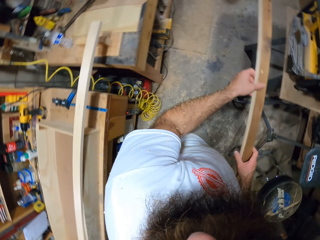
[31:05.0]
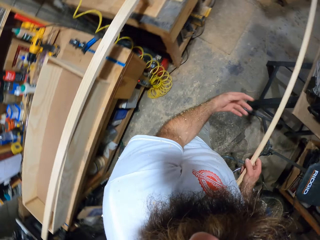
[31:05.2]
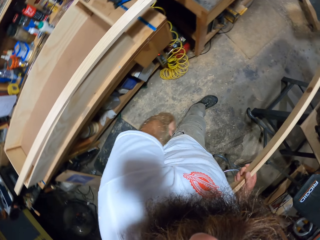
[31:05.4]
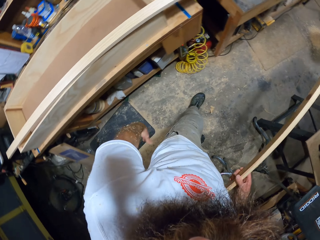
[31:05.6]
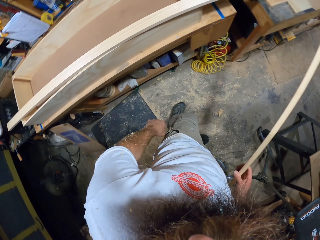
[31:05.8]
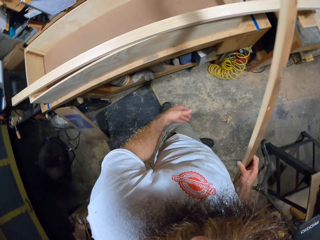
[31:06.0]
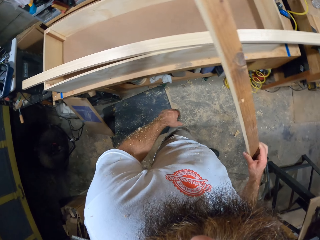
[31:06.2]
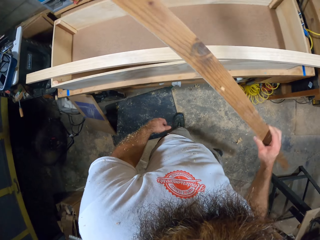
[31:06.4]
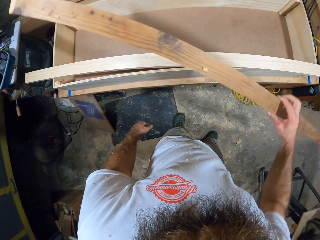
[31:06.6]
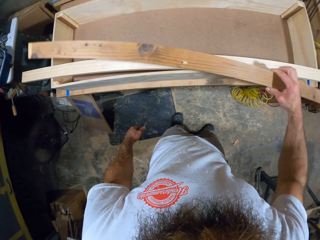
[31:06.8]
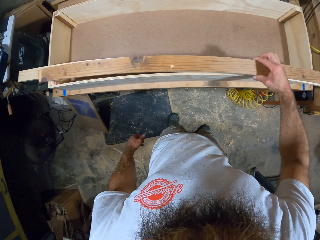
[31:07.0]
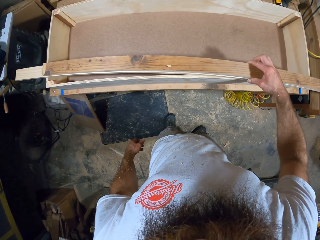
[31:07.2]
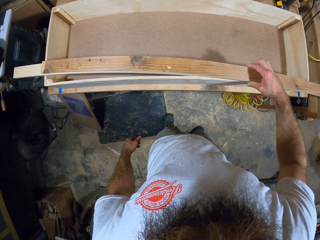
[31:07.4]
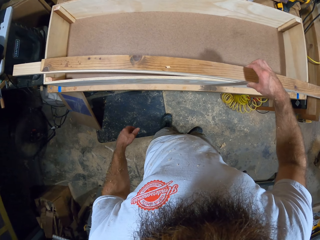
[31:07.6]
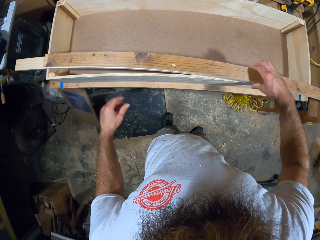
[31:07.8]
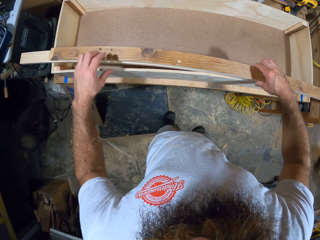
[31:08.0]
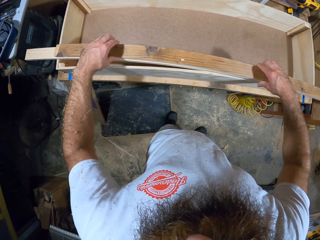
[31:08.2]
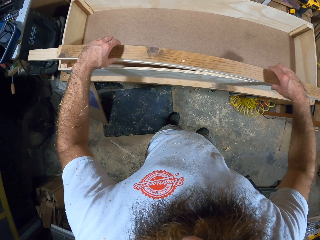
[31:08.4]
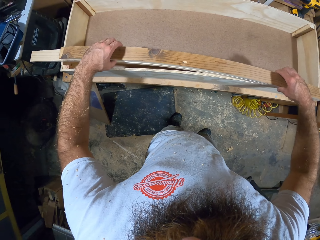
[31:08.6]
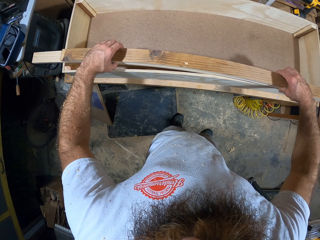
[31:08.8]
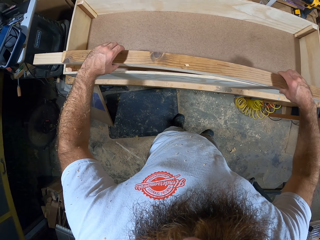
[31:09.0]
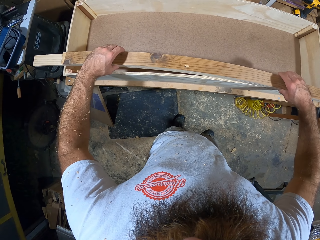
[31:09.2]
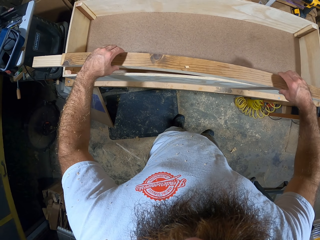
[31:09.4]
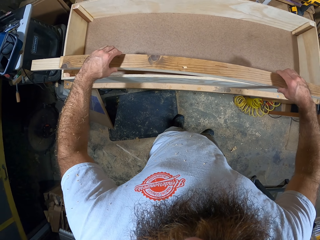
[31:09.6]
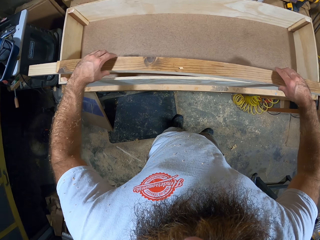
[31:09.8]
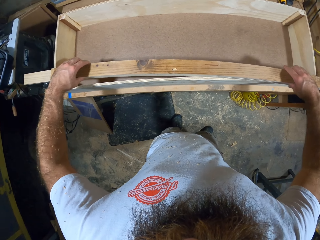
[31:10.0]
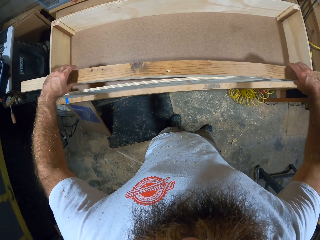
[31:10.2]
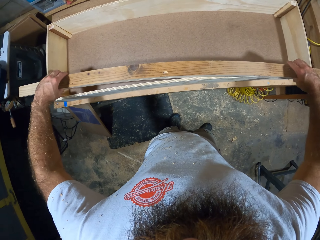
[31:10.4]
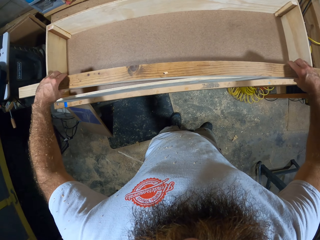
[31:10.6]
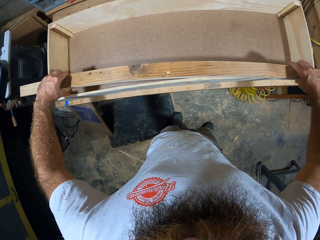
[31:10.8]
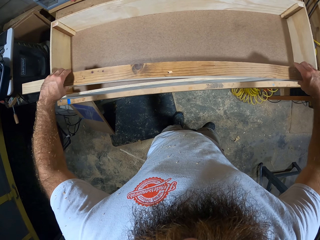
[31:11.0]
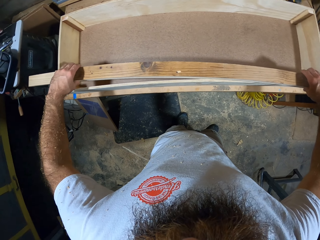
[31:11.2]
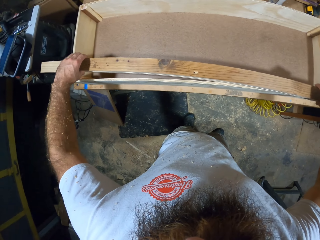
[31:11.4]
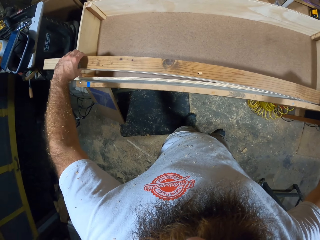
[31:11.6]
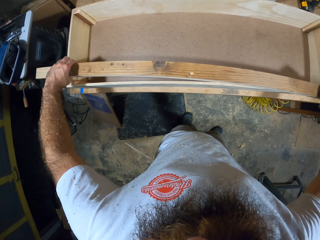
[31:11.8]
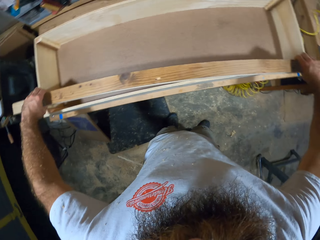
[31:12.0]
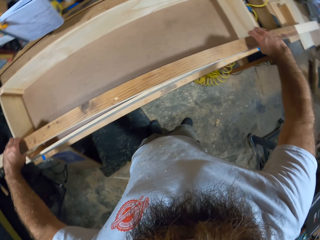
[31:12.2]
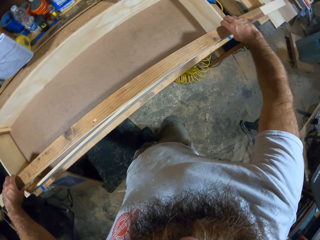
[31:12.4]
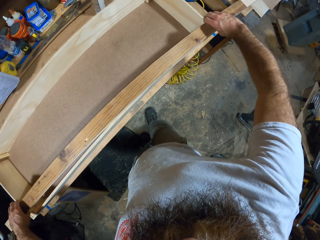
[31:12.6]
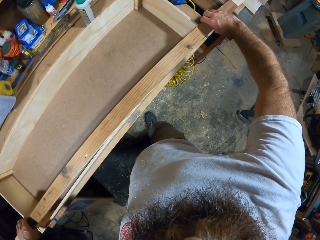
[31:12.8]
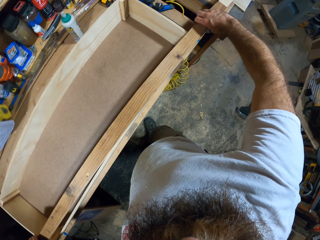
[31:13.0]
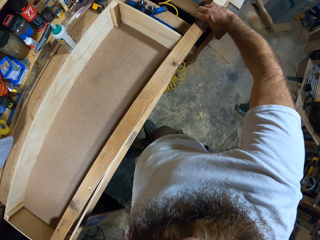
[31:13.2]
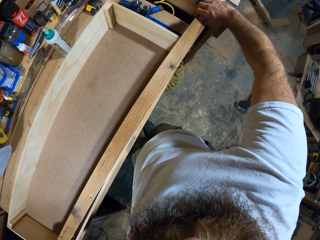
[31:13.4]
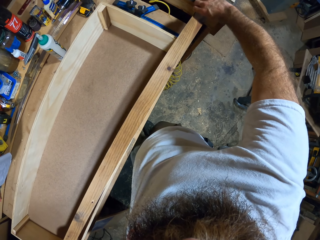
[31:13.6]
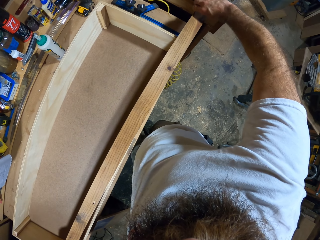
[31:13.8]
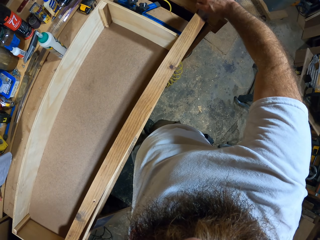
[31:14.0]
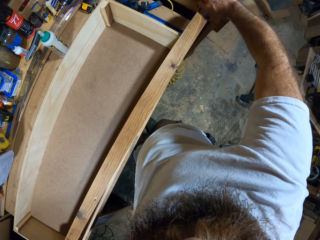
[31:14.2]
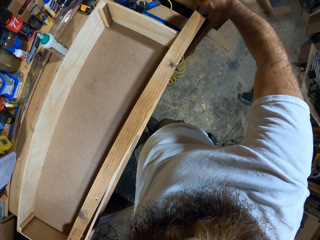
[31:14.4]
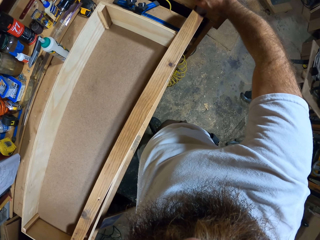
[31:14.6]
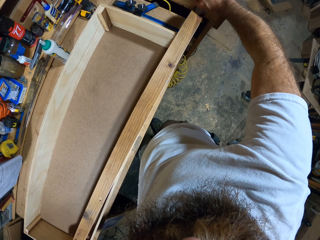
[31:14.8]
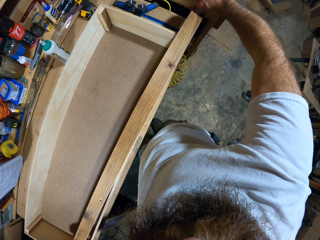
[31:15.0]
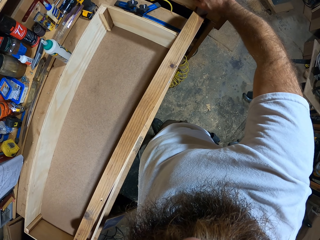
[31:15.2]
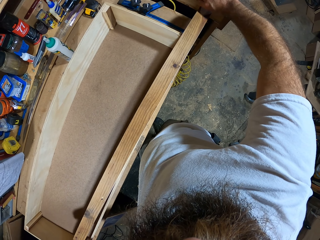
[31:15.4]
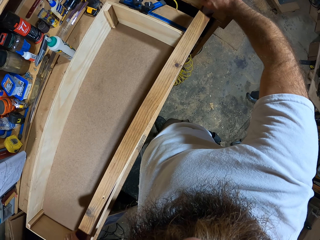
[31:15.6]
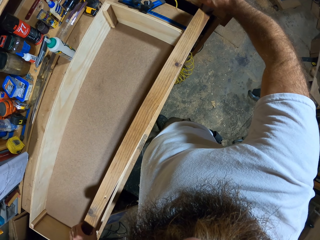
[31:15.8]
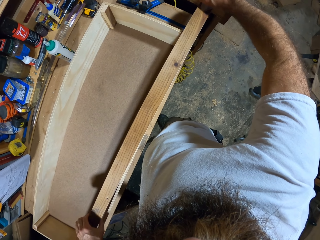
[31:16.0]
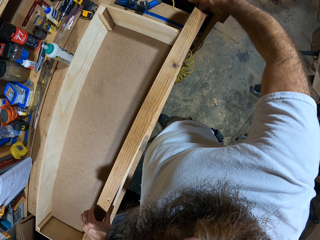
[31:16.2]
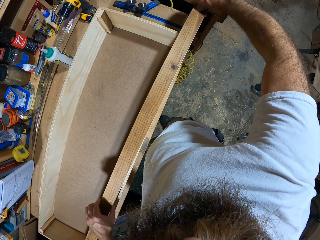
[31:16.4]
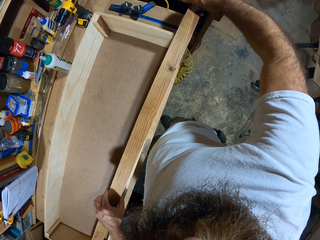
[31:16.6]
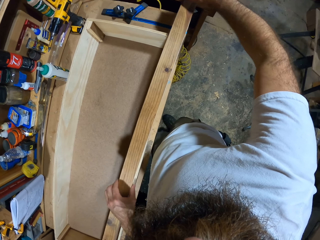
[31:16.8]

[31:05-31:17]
The camera wearer removes his left hand from the plank of wood in his right hand. He places the plank of wood on the wooden box with his right hand. He measures the plank of wood with both hands. He holds the wood.

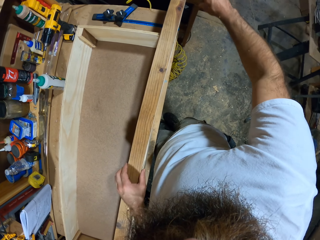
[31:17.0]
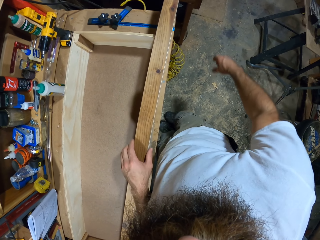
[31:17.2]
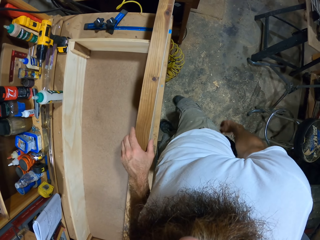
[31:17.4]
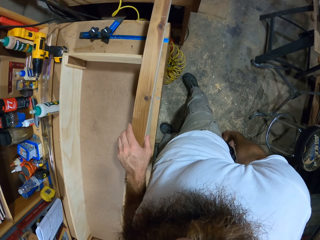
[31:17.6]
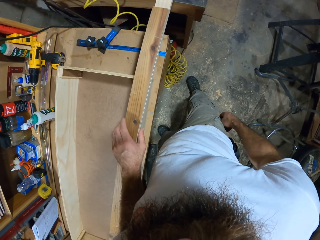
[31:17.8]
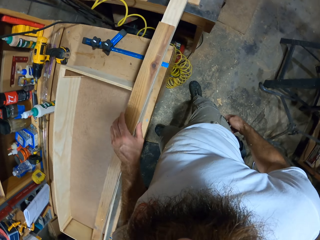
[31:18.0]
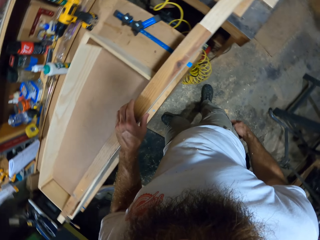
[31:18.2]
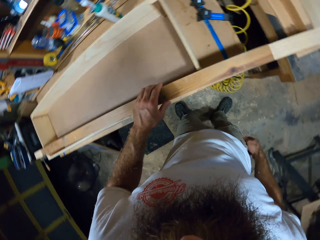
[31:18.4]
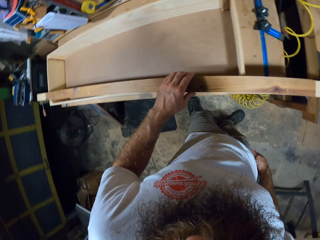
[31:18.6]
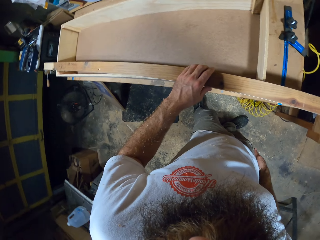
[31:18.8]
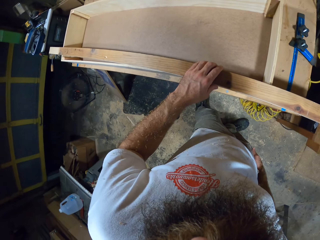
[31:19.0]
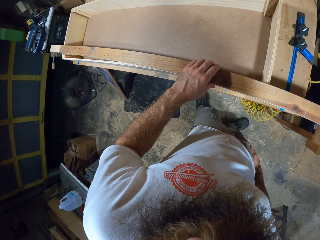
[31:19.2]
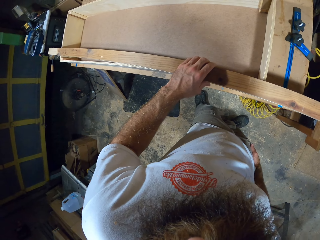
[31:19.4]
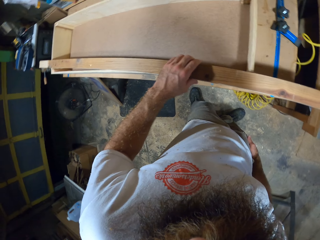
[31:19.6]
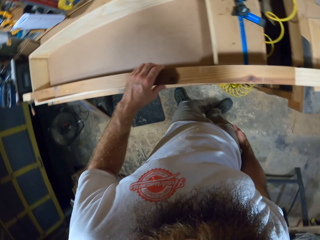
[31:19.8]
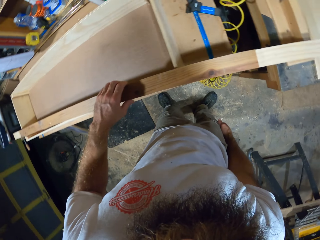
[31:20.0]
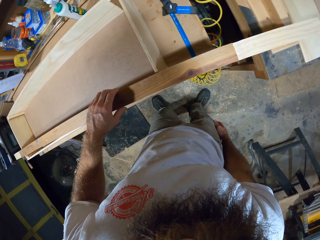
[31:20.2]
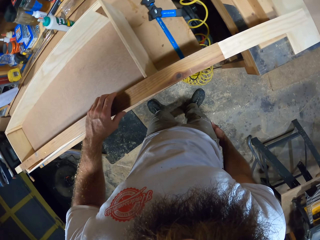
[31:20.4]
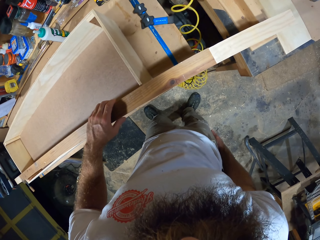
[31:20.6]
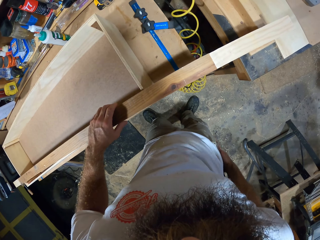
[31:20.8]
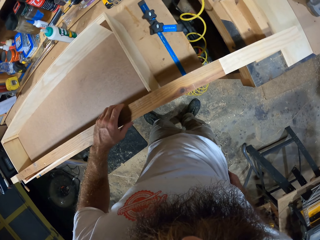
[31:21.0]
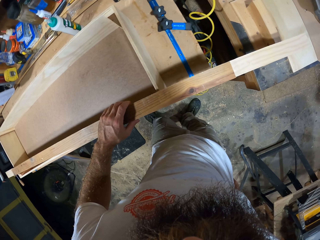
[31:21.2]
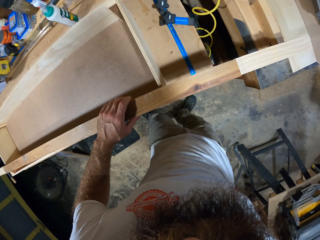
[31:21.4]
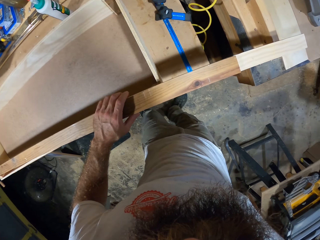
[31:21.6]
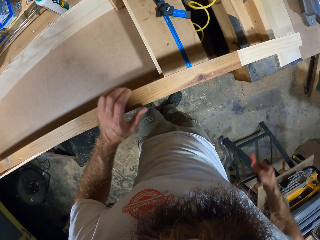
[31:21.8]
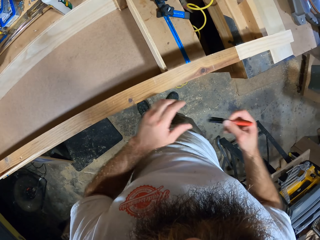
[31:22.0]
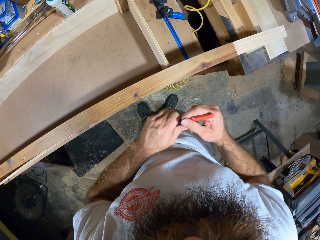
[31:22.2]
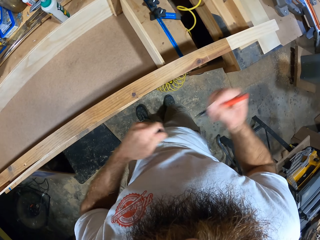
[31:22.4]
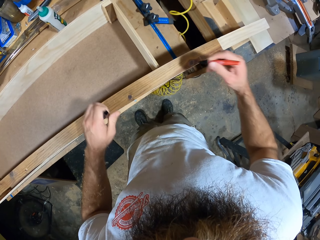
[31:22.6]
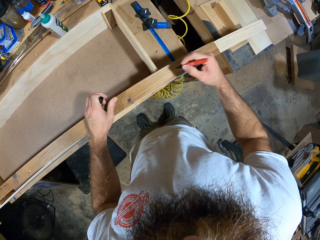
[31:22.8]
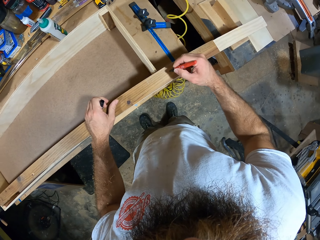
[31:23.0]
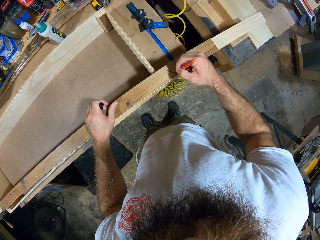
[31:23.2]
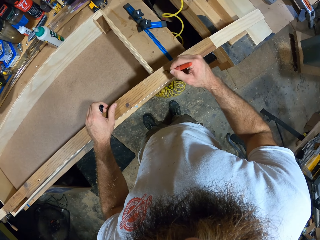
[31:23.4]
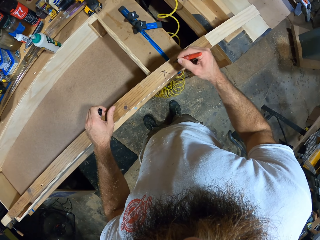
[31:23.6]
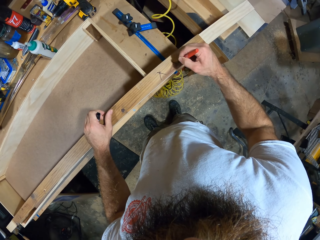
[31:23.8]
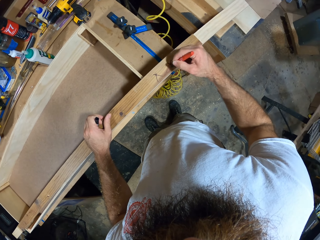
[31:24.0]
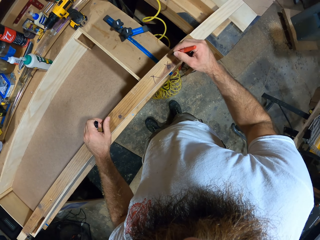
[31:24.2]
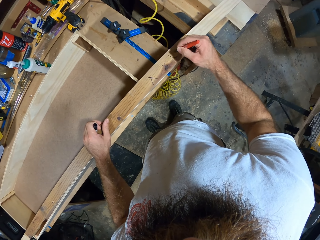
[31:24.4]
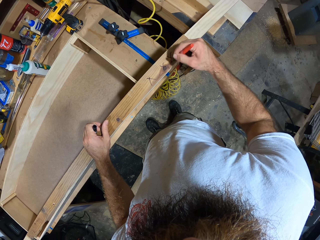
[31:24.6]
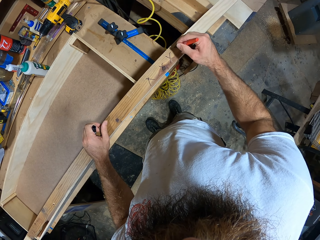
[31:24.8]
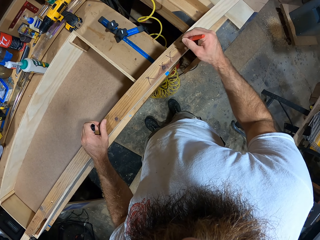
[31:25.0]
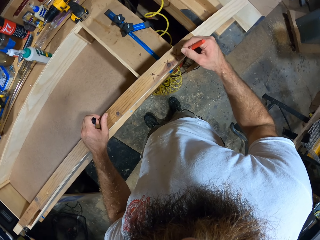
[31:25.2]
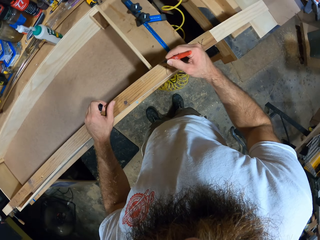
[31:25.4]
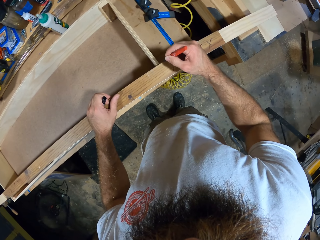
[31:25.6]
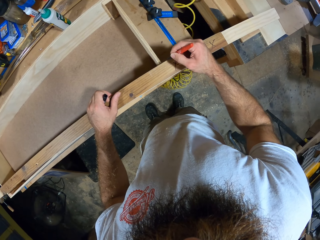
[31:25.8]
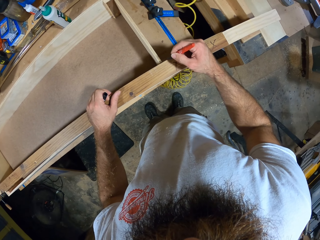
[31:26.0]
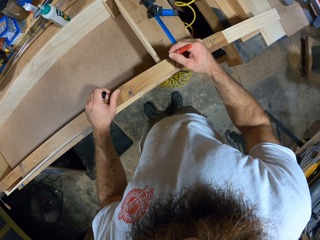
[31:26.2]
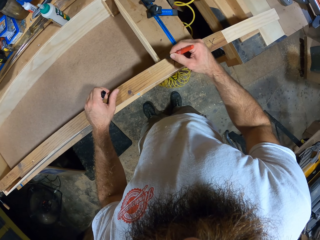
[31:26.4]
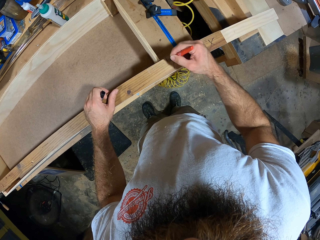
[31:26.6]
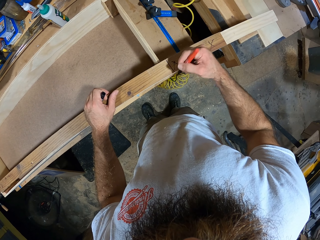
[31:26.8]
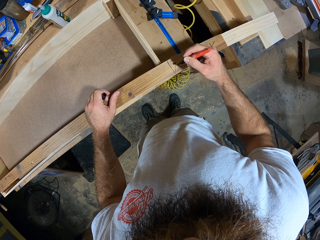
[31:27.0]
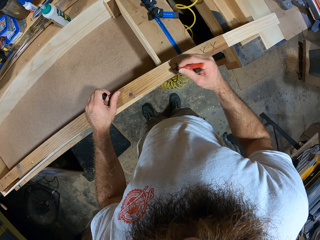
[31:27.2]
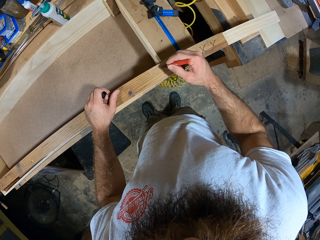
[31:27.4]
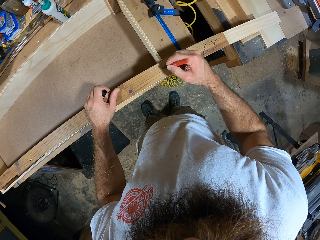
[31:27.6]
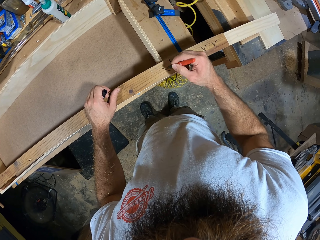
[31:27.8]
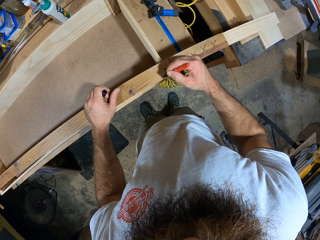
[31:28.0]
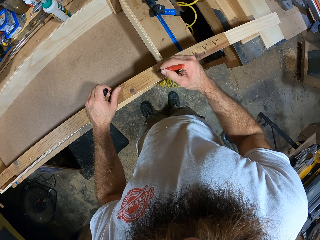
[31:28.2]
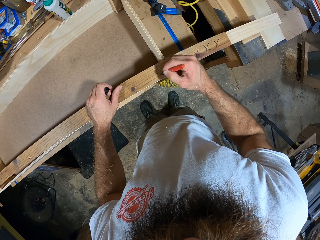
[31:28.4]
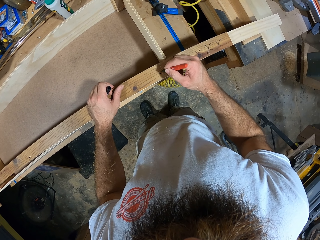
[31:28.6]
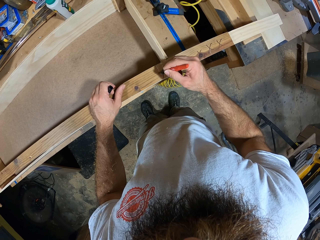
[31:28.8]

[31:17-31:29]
The camera wearer brings out a pen from his right back pocket with his right hand. He opens the cover of the pen in his right hand with his left hand. He writes on the plank of wood on the wooden box with the pen in his right hand.
